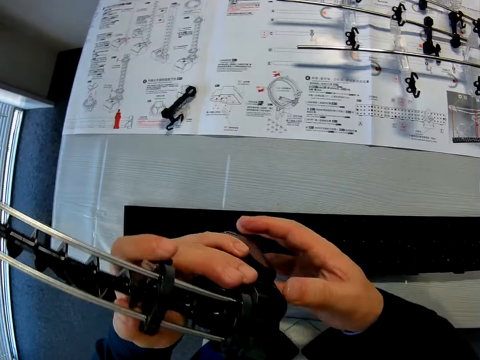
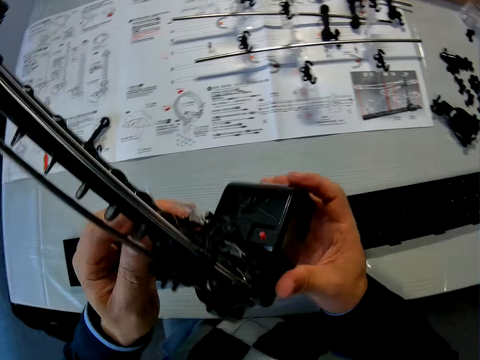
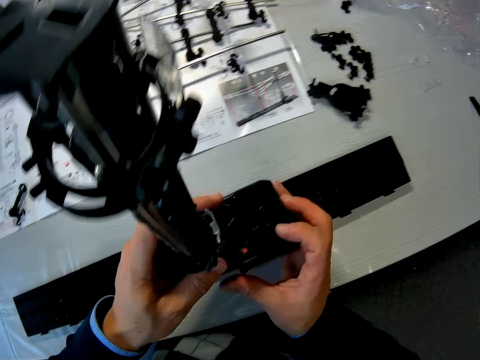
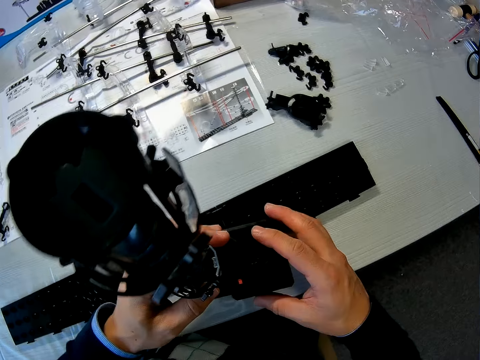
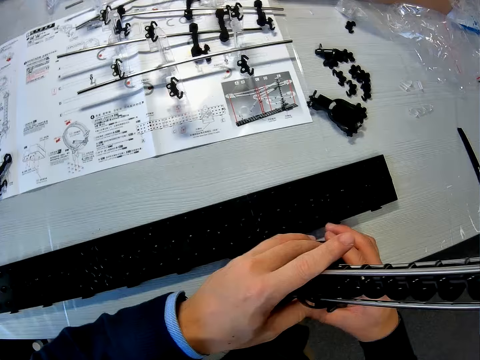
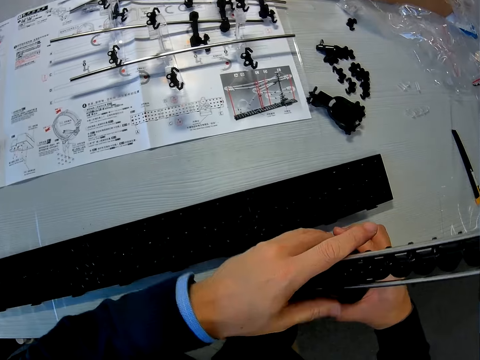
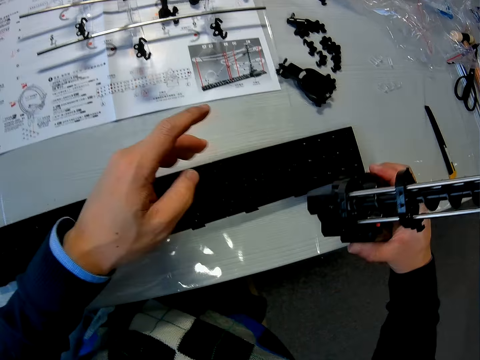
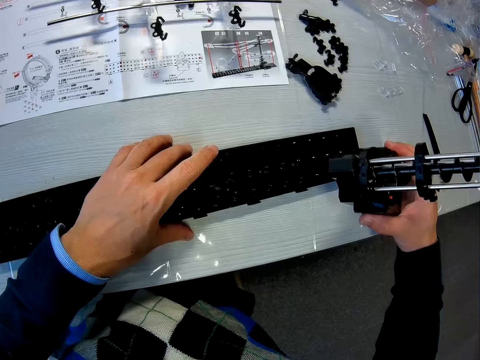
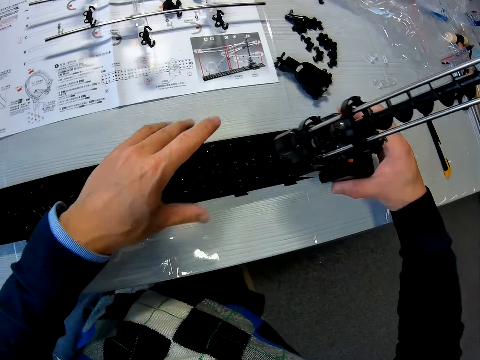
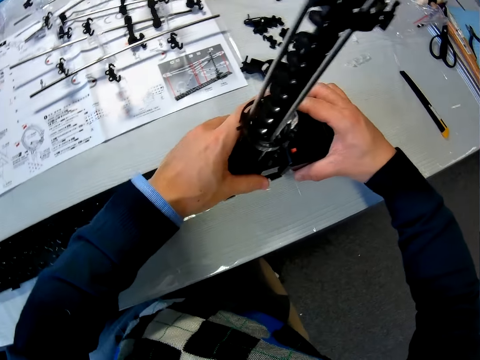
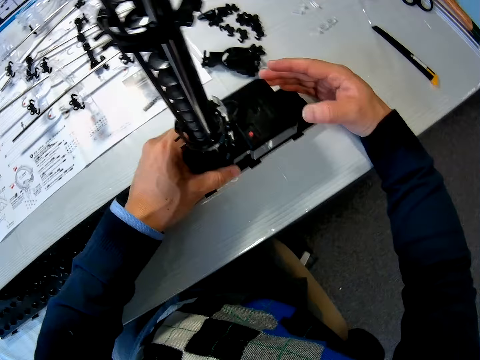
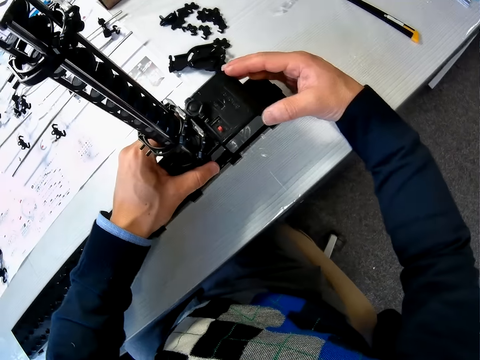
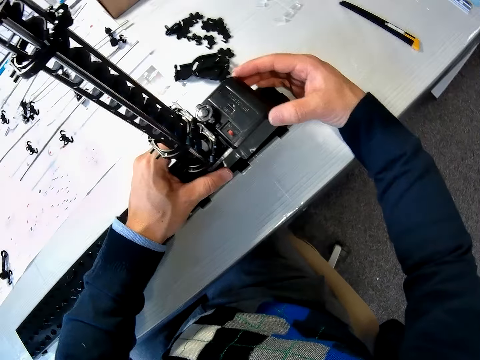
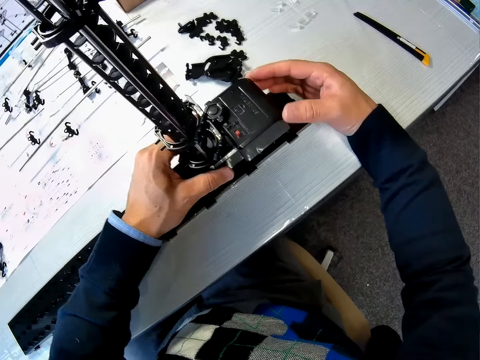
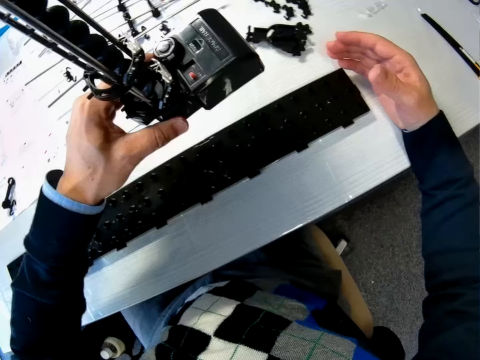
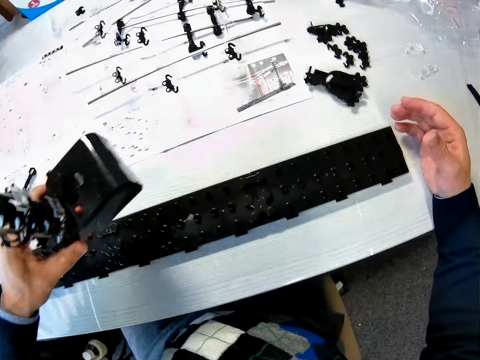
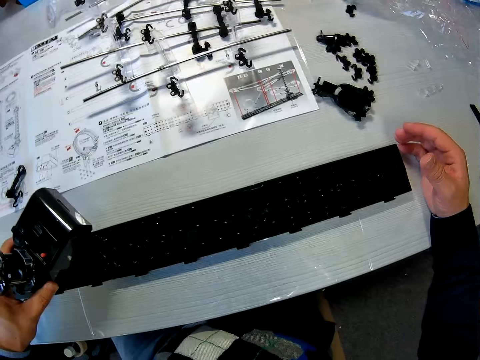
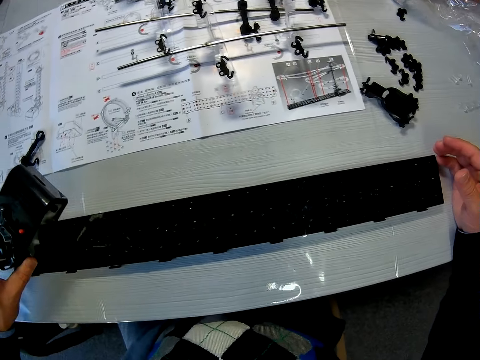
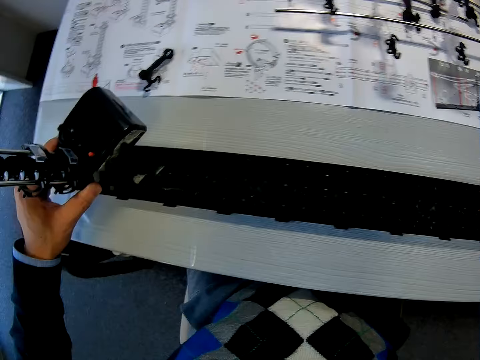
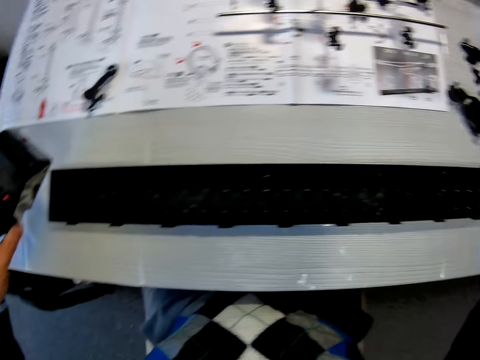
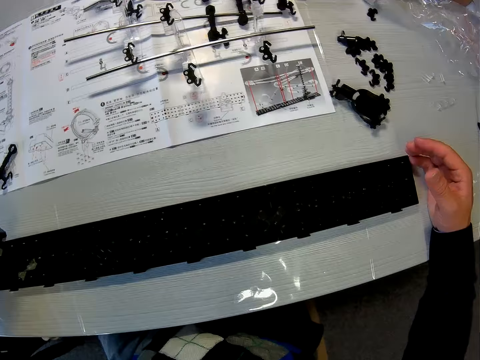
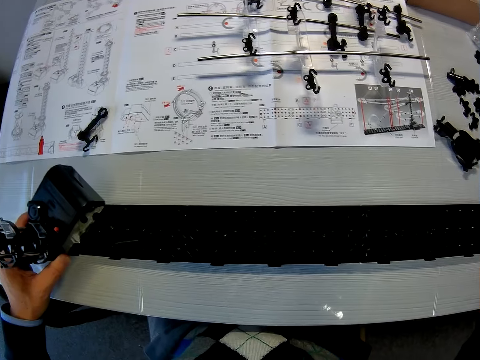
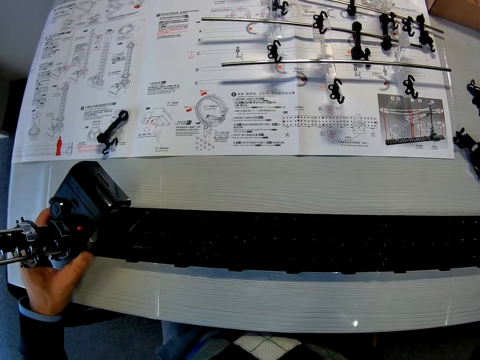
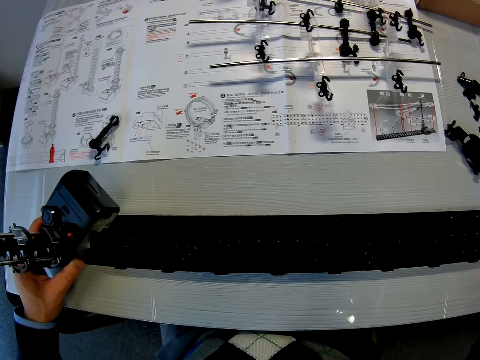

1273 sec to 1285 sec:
The camera wearer stares at the space rail part. He holds the elevator stand on the table with both hands. He fixes a space rail part. He stares at the space rail part.

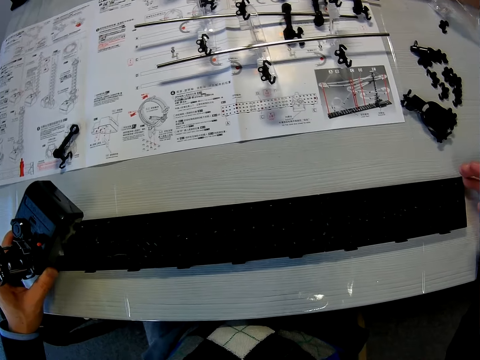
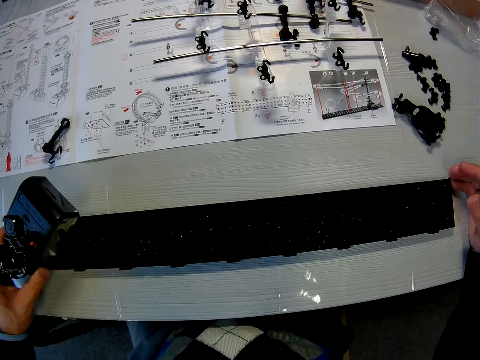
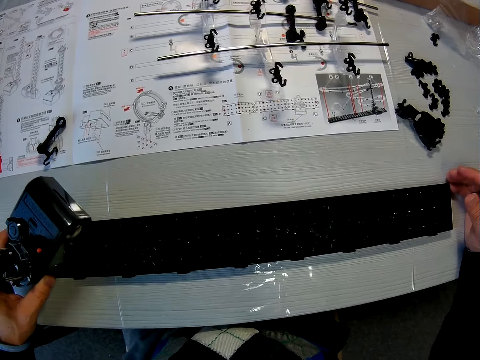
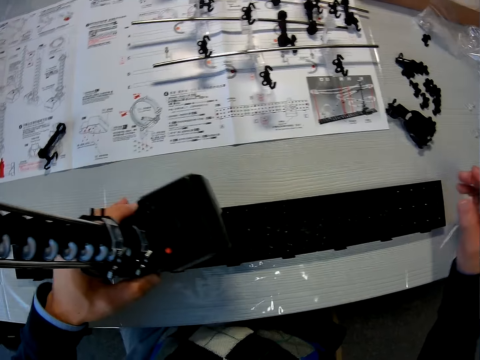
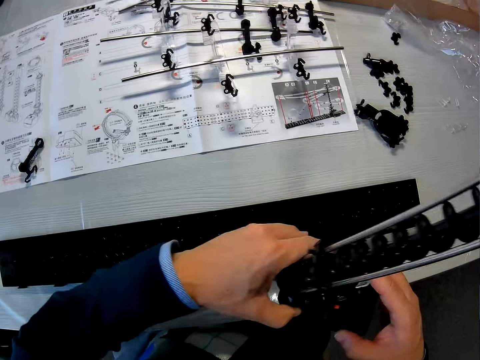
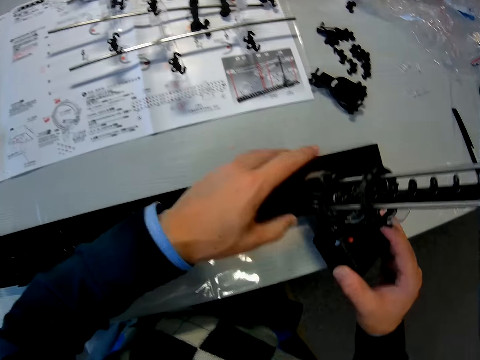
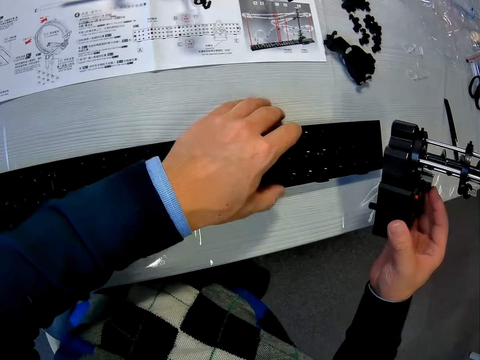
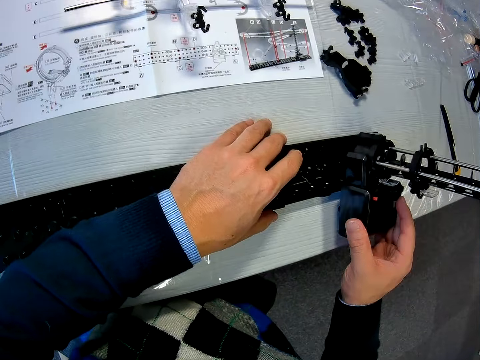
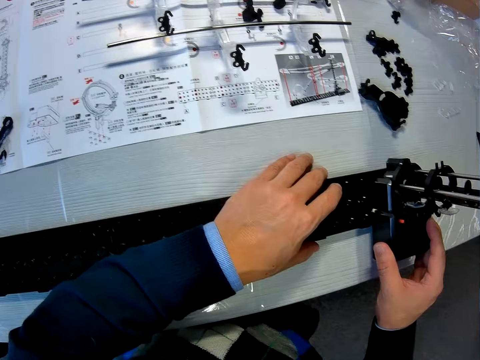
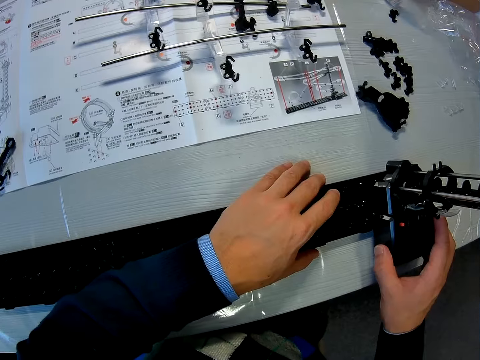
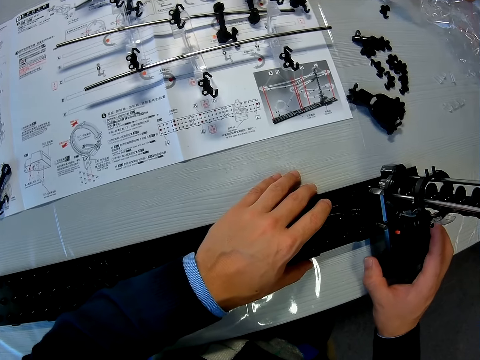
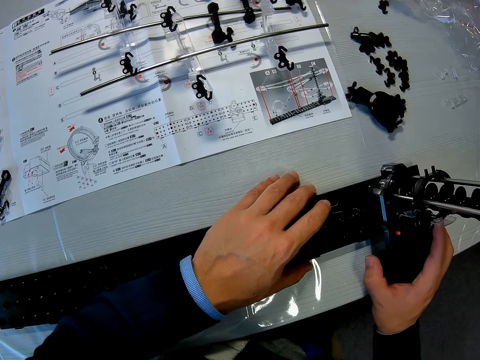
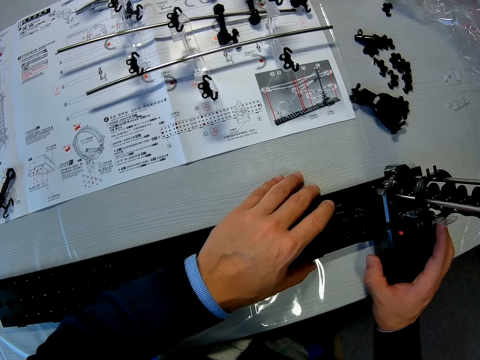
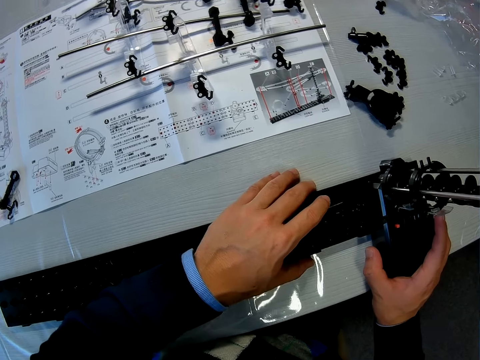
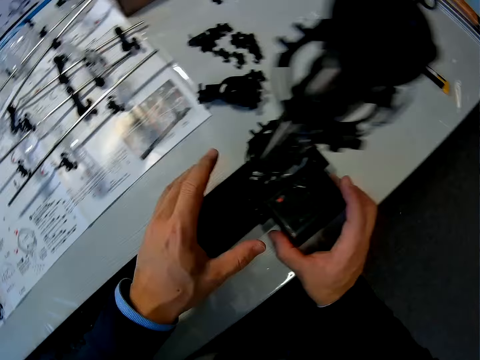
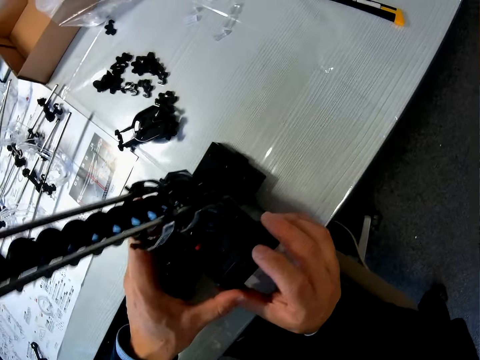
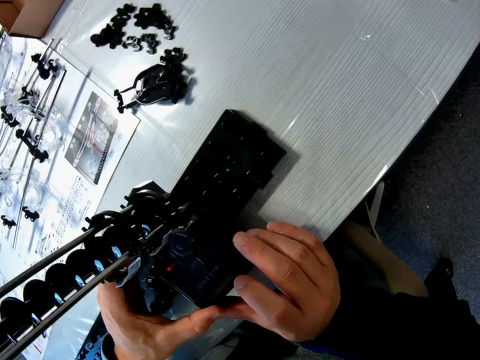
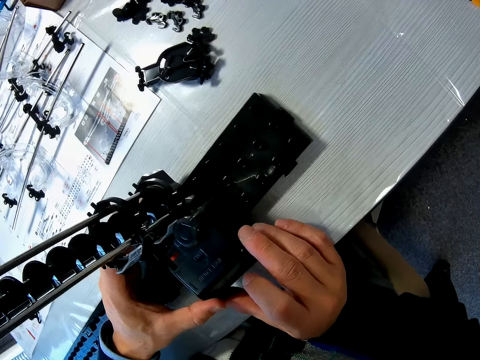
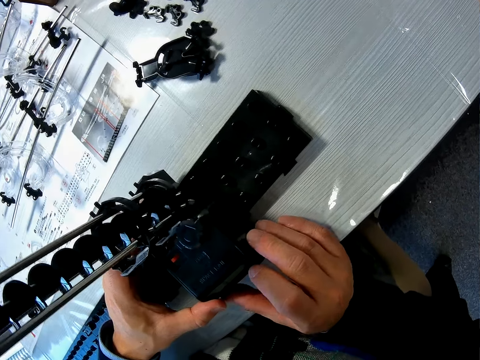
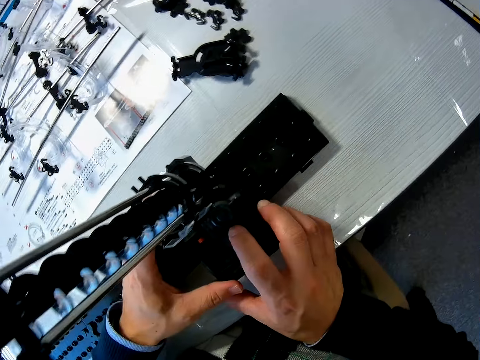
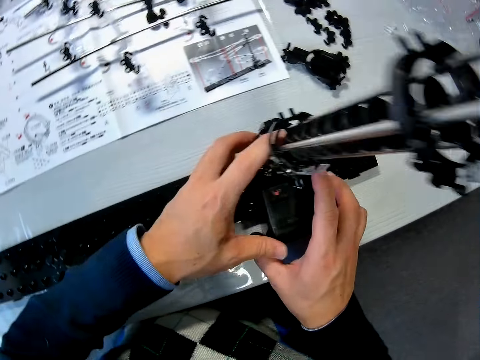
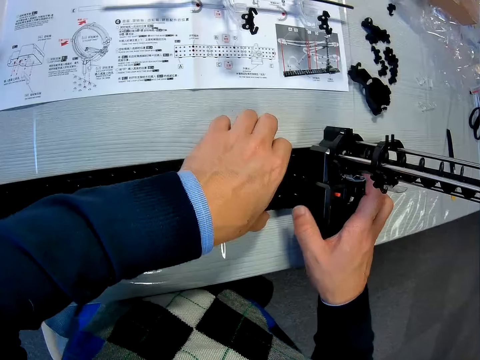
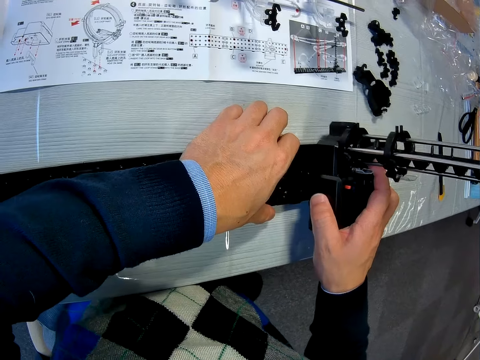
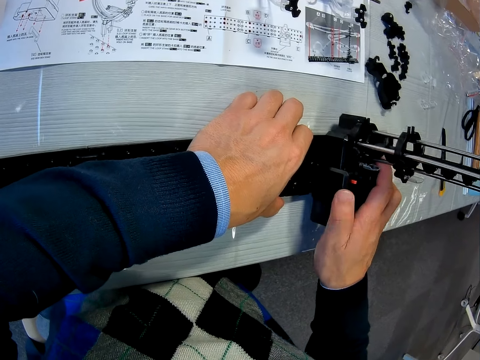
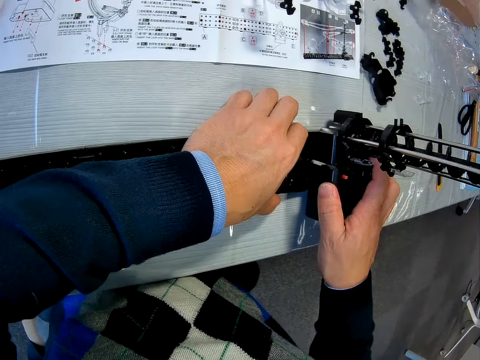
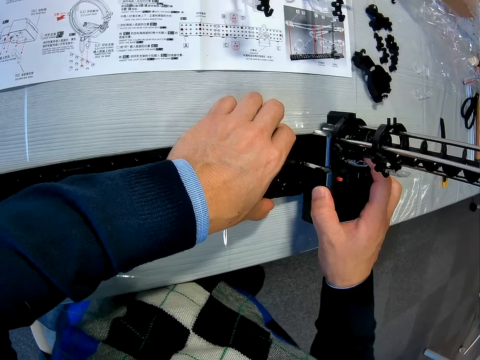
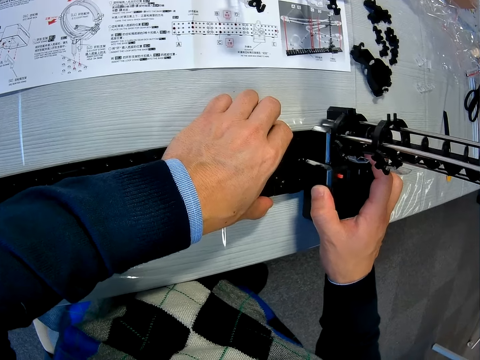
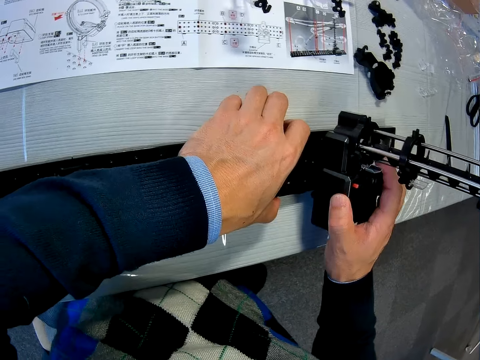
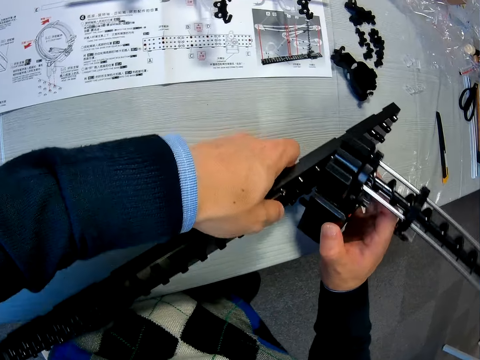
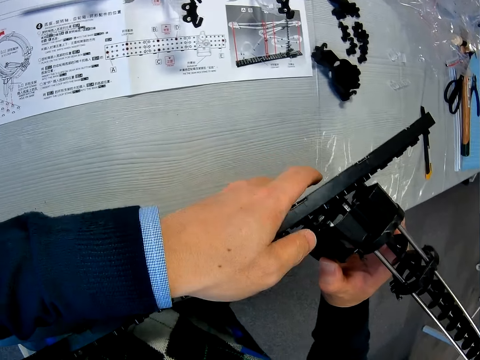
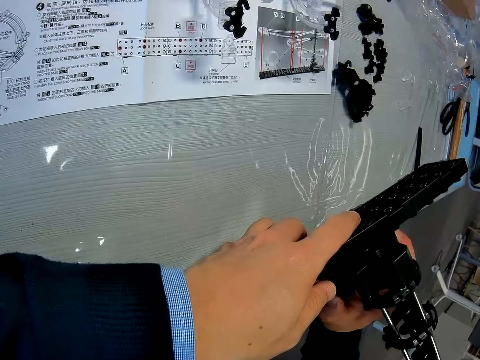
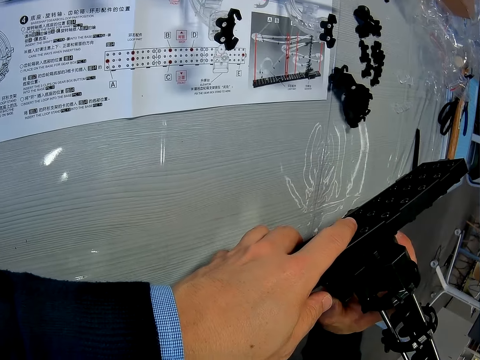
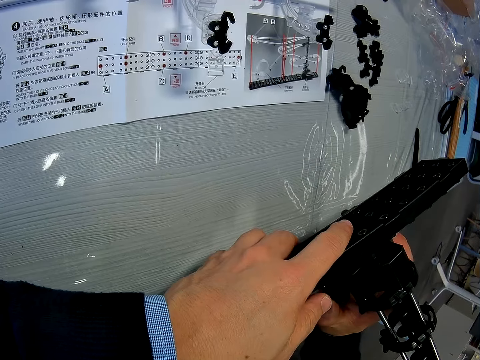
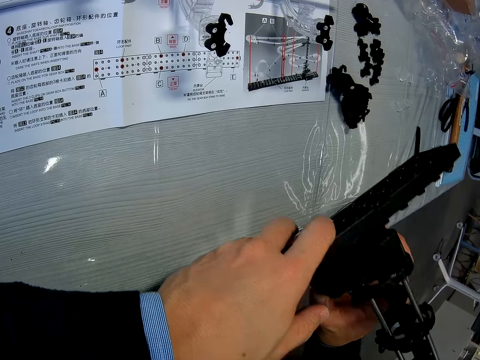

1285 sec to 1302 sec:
The camera wearer passes the elevator stand to his right hand from his left hand. He holds the base with his left hand. He fixes a space rail part. He puts the elevator stand on the base. He adjusts the elevator stand on the base. He fits the elevator stand on the base. He holds the space rail part. He lifts the base with his left hand. He picks a space rail part from the table. He fixes the space rail part.
